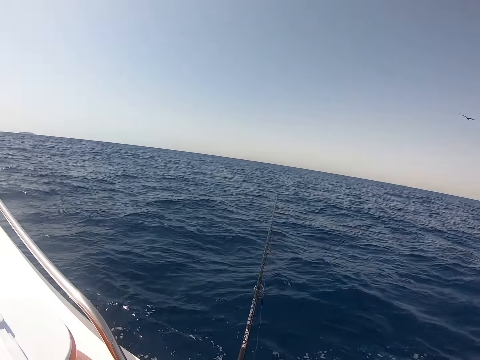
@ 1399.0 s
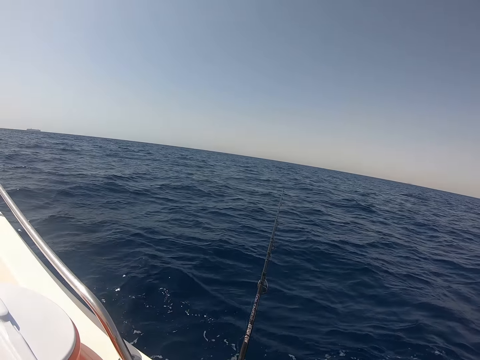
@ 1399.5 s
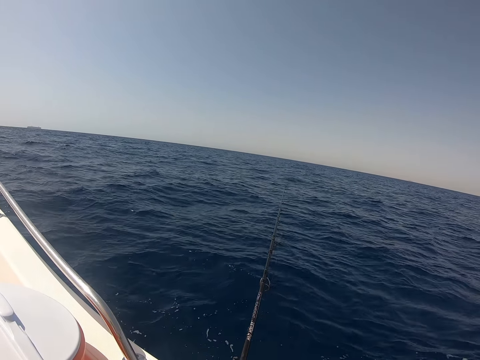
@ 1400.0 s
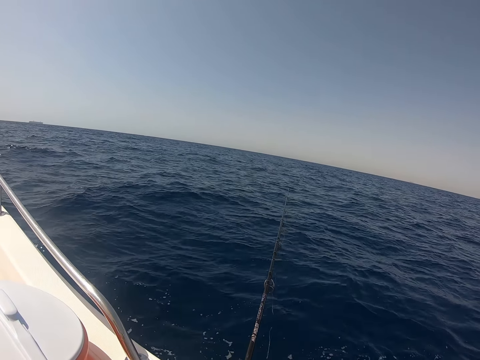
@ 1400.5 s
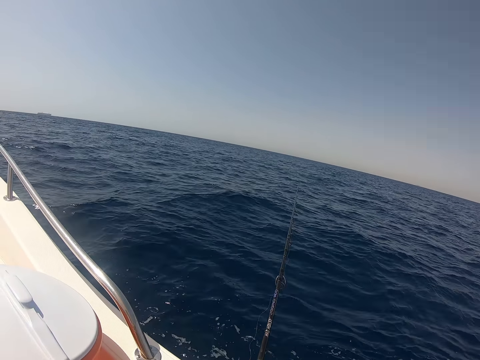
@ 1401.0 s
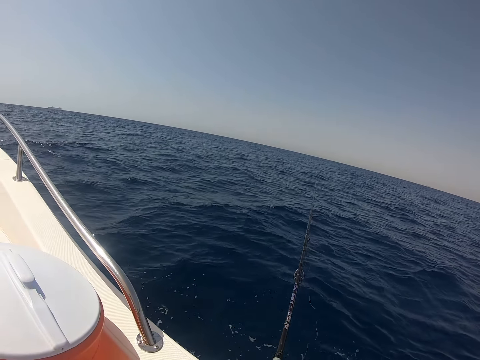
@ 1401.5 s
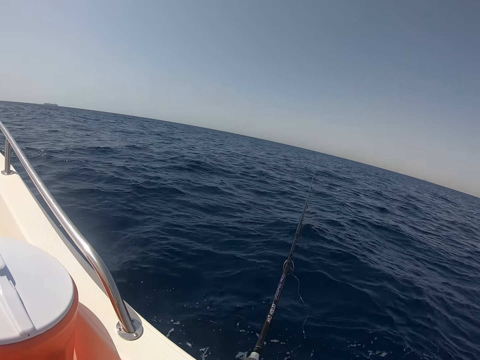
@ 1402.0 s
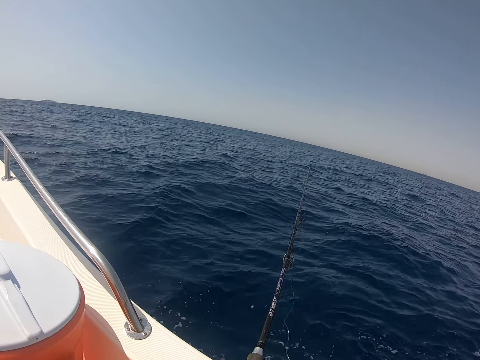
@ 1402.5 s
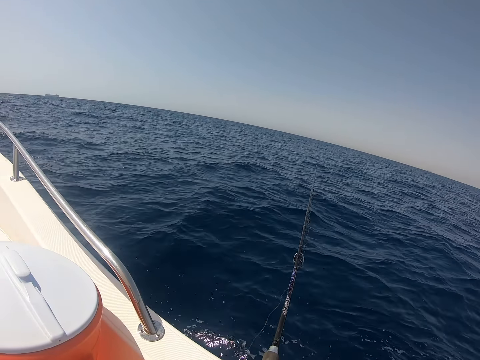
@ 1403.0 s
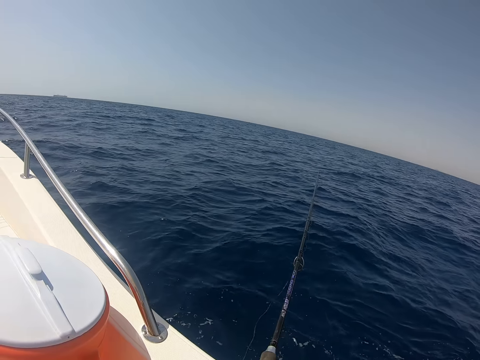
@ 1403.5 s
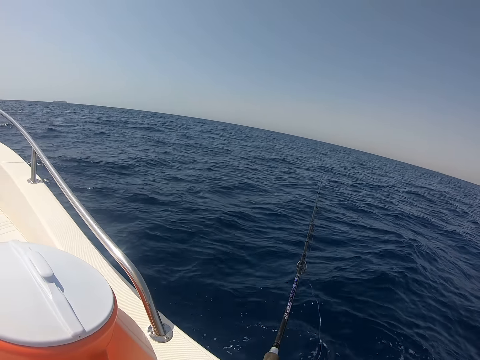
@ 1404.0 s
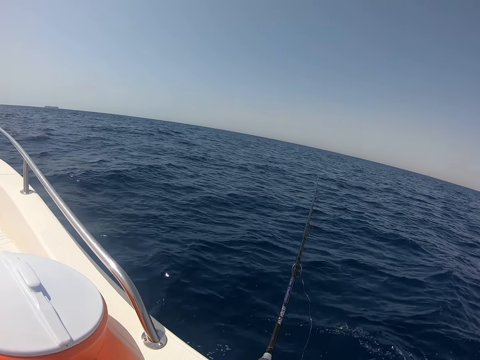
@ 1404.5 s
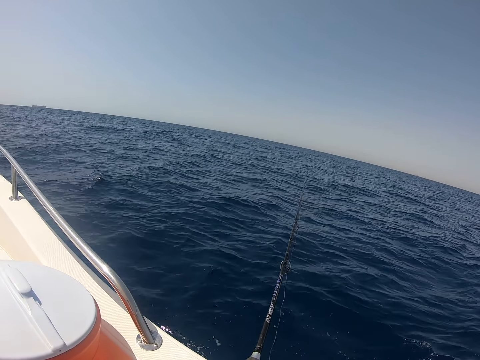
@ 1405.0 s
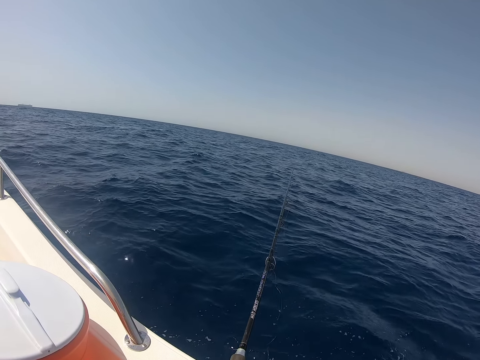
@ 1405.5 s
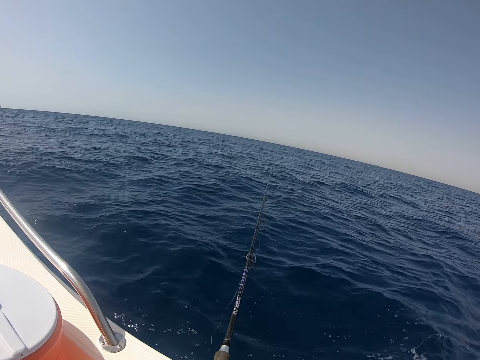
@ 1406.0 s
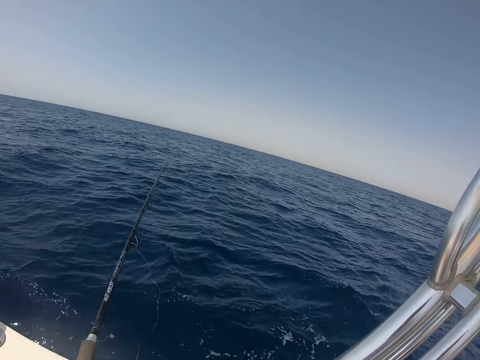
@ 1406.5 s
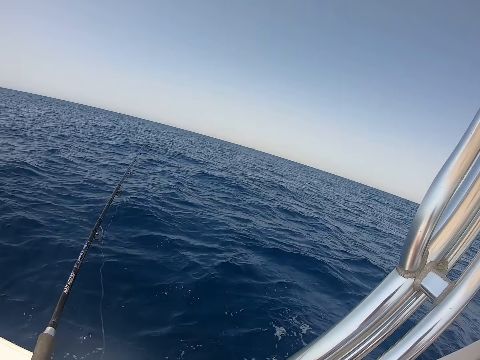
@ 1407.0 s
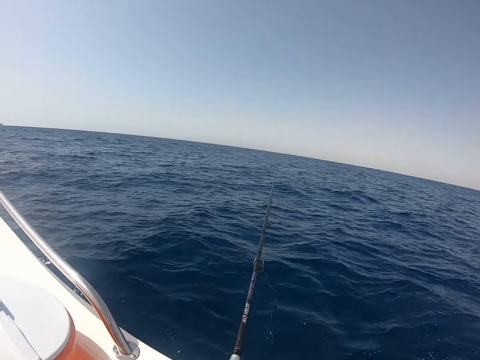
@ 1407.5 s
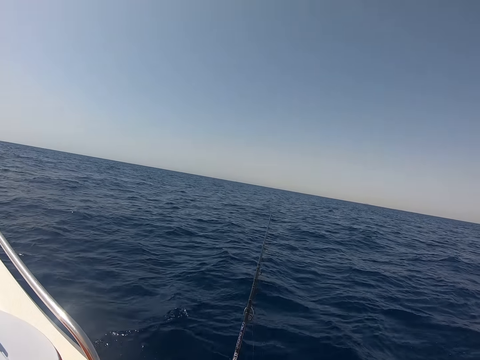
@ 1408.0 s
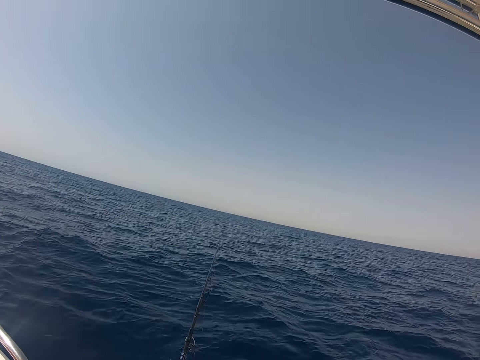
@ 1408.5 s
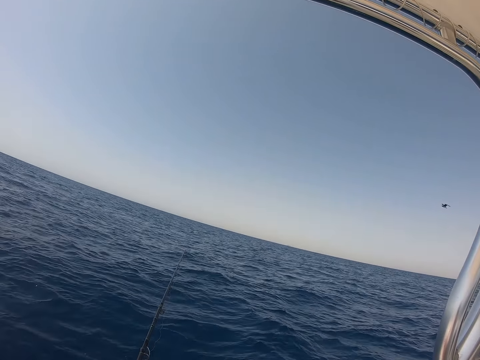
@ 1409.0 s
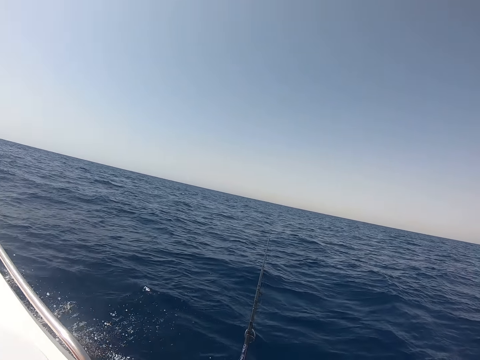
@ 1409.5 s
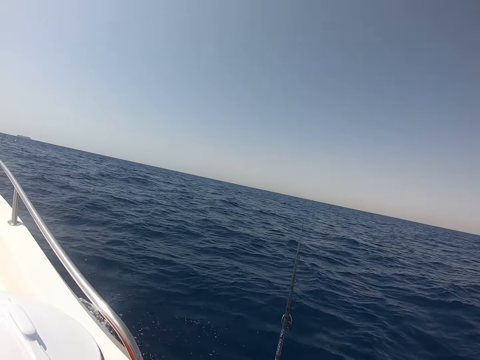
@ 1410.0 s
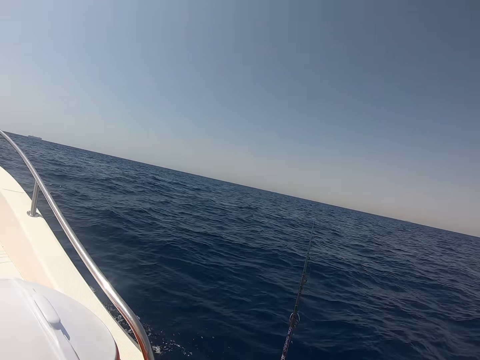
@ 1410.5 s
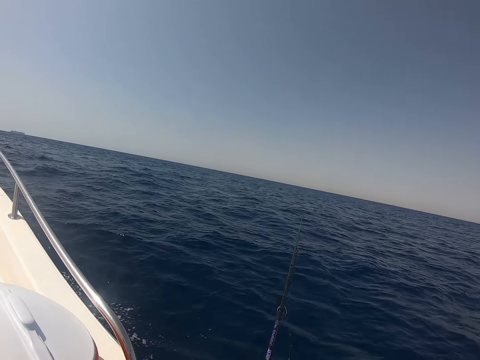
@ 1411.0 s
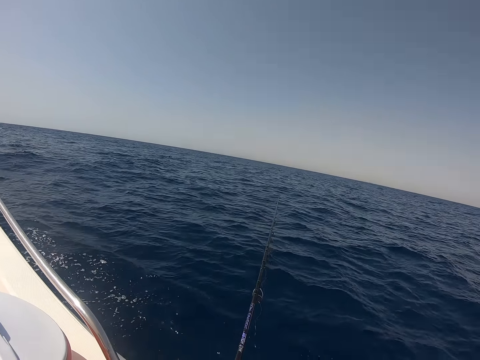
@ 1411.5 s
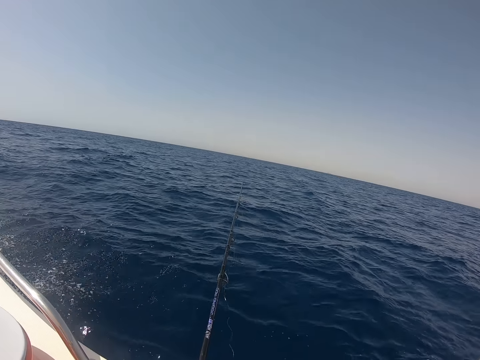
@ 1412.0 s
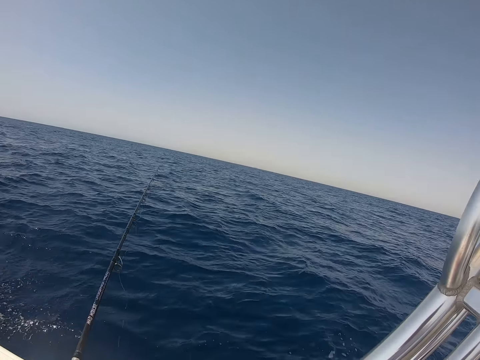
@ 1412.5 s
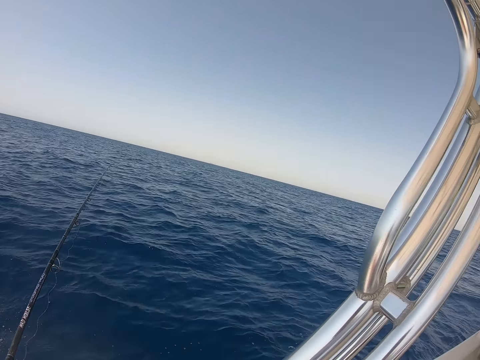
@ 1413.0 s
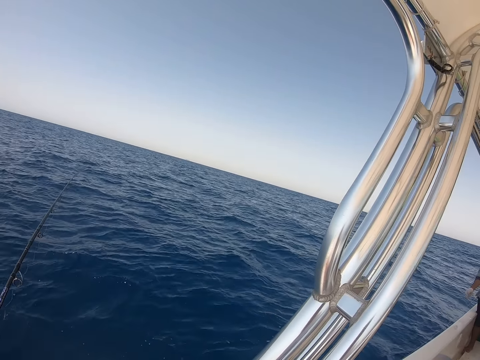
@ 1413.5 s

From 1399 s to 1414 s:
The camera wearer fishes in the ocean with a fishing rod. They stare at the water.

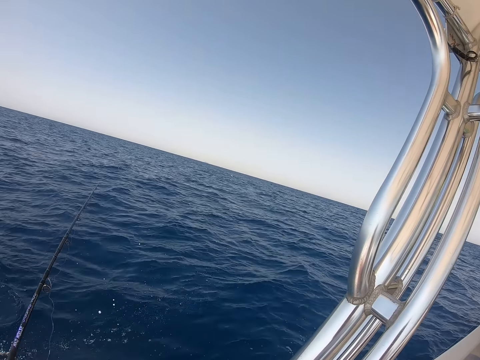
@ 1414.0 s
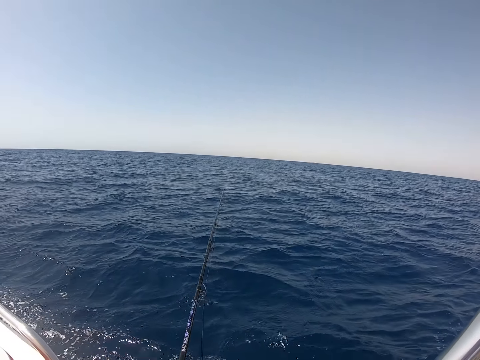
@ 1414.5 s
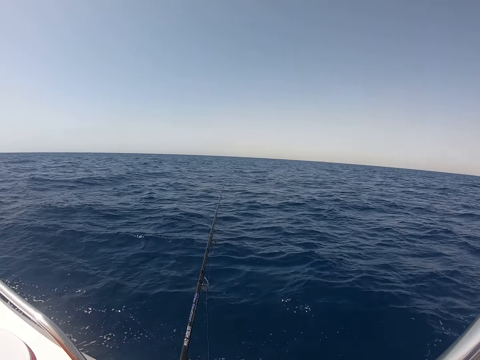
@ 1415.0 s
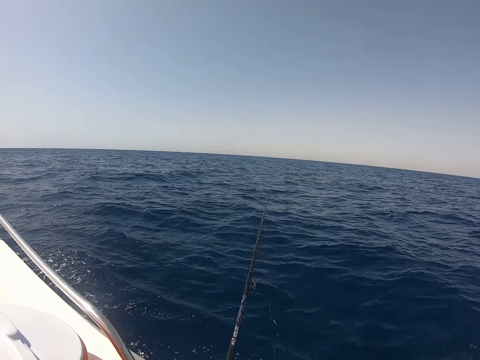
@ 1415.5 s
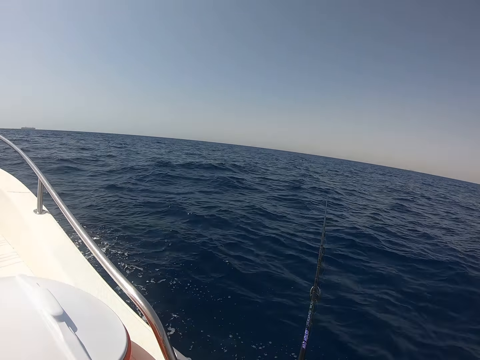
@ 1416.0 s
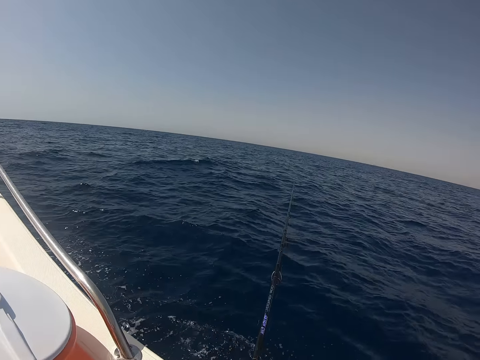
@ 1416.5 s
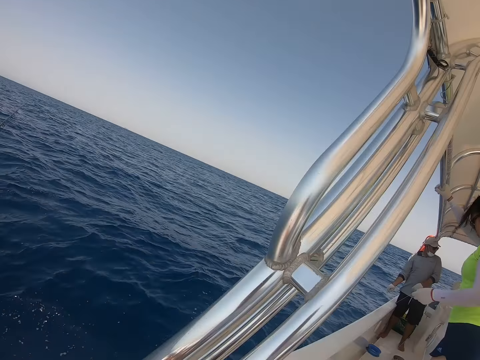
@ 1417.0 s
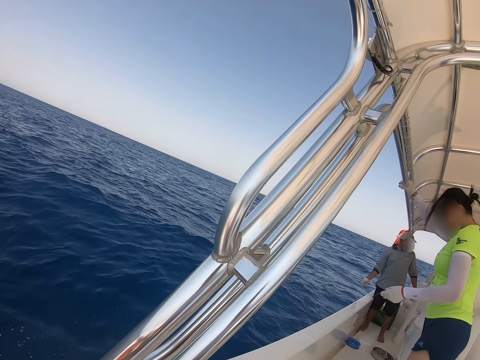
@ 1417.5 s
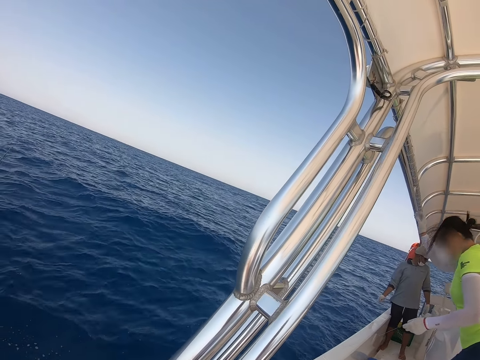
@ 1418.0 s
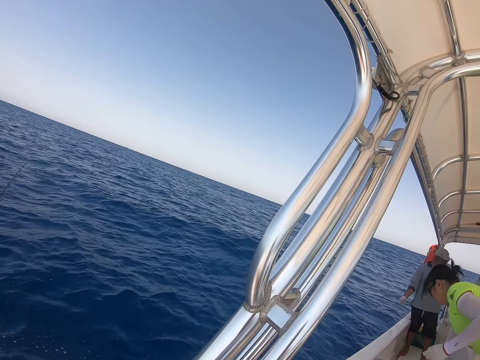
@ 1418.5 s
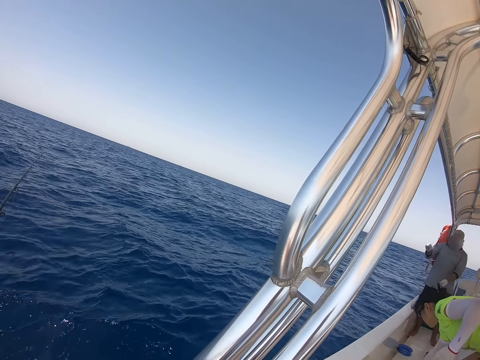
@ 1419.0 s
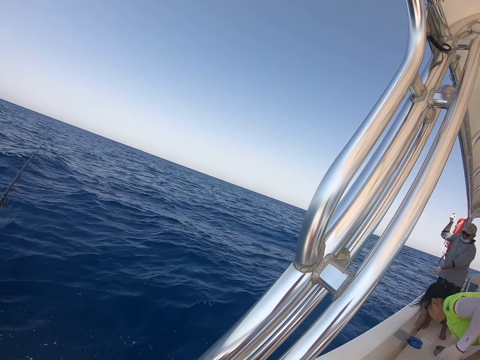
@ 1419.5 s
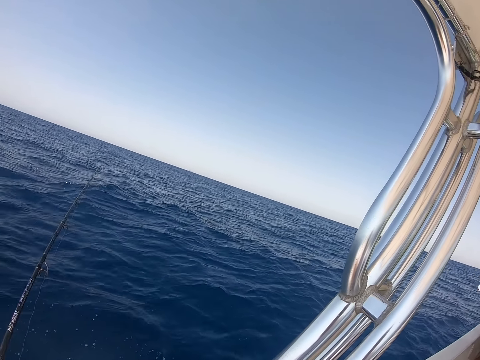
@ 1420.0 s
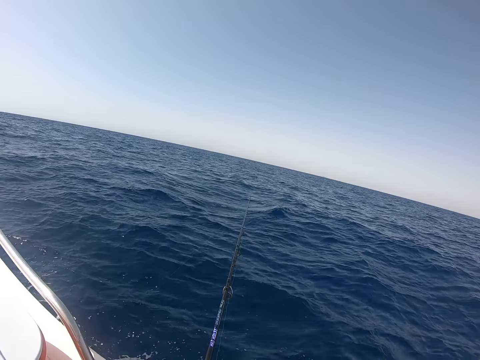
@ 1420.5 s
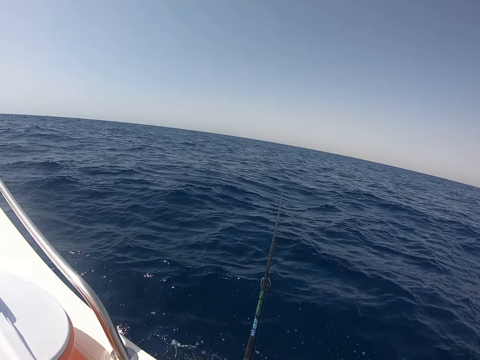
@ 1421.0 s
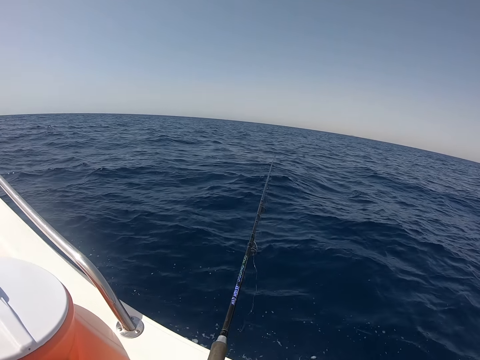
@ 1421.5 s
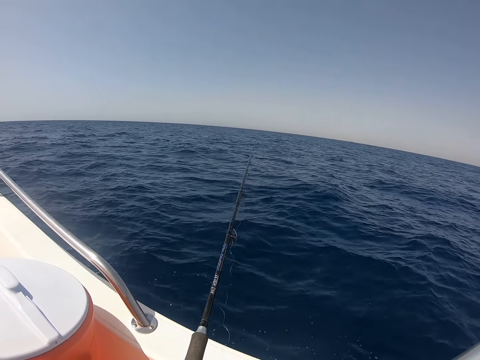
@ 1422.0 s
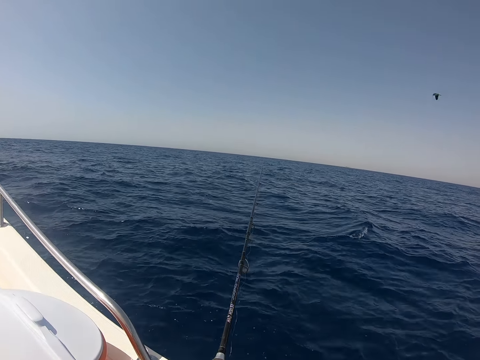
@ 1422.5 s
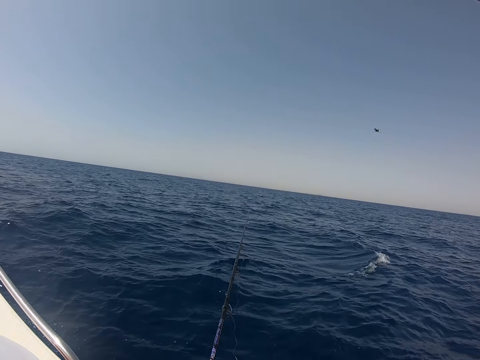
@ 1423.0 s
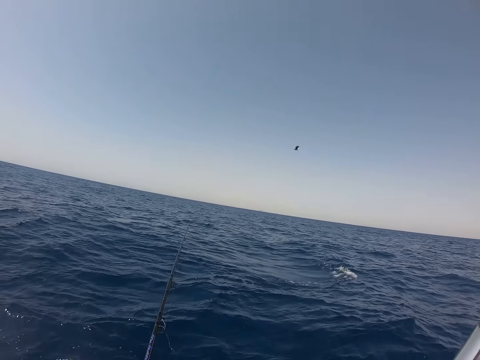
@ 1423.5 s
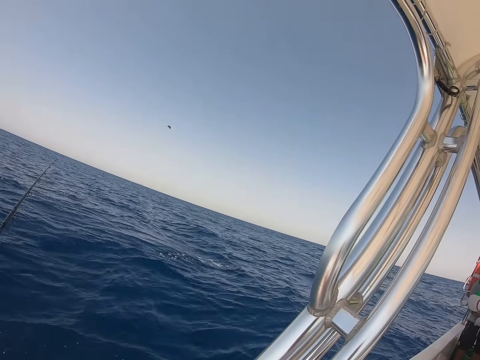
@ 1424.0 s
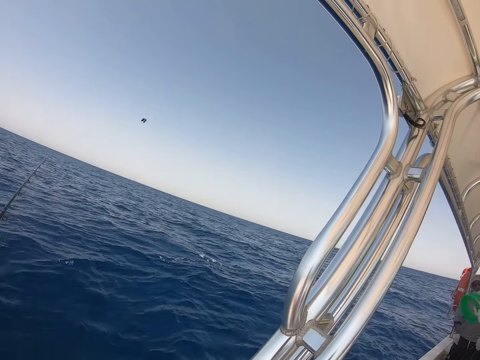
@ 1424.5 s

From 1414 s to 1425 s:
The camera wearer stares at a man.
